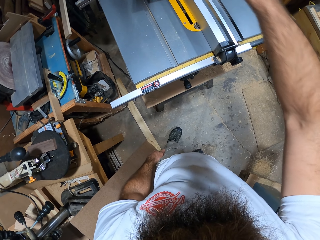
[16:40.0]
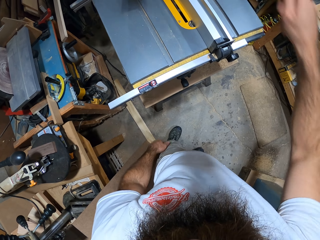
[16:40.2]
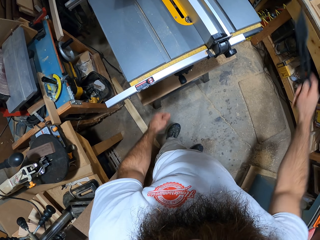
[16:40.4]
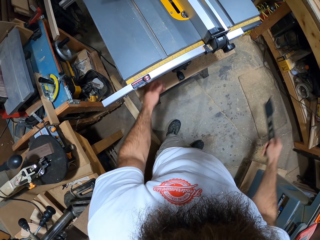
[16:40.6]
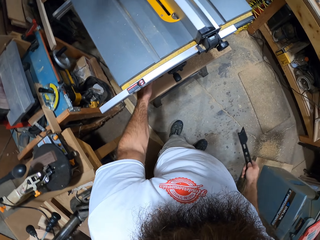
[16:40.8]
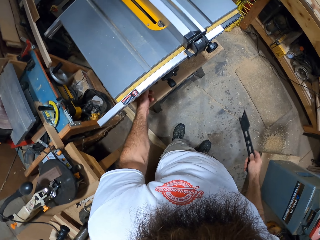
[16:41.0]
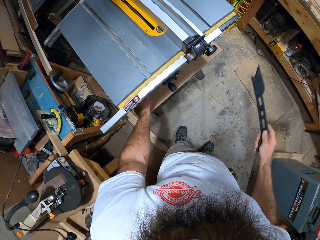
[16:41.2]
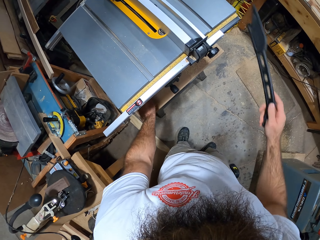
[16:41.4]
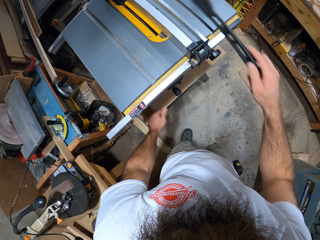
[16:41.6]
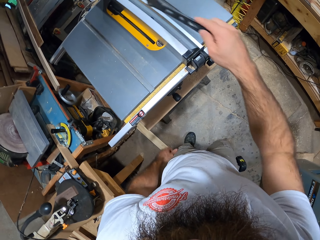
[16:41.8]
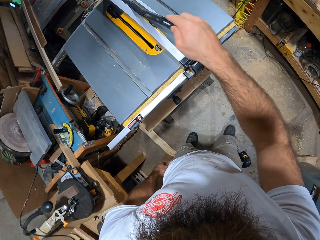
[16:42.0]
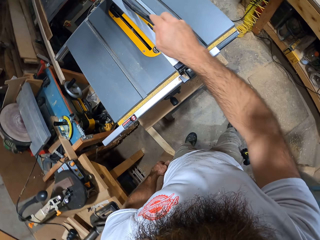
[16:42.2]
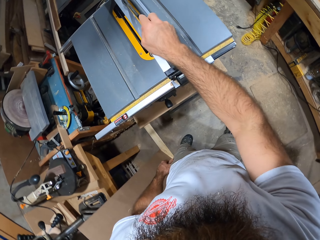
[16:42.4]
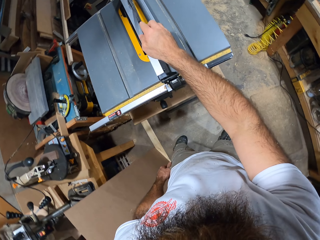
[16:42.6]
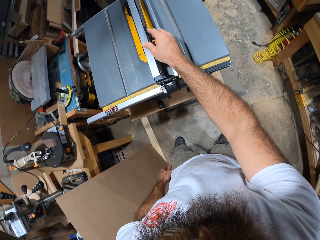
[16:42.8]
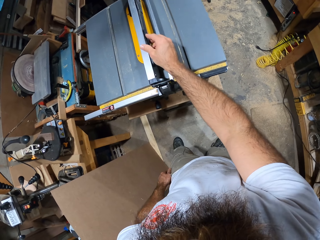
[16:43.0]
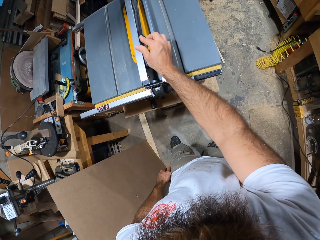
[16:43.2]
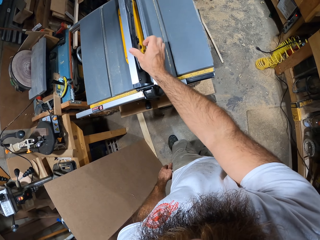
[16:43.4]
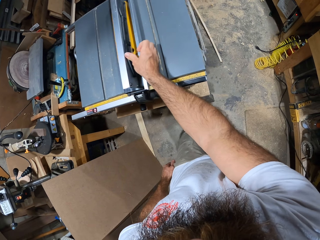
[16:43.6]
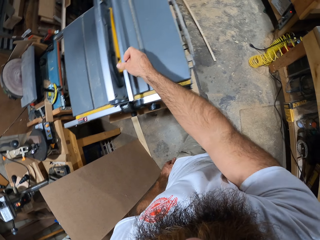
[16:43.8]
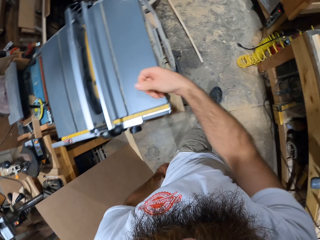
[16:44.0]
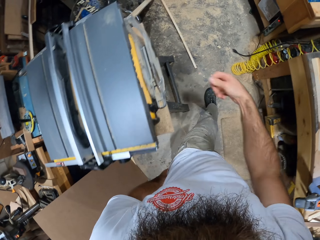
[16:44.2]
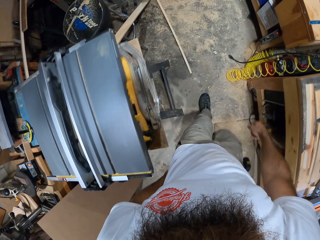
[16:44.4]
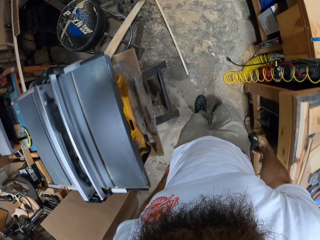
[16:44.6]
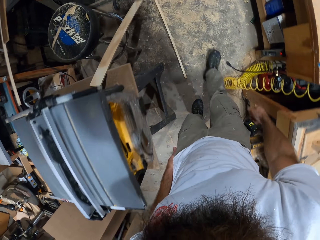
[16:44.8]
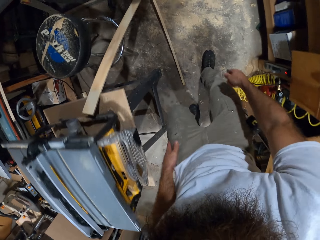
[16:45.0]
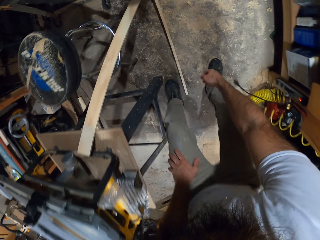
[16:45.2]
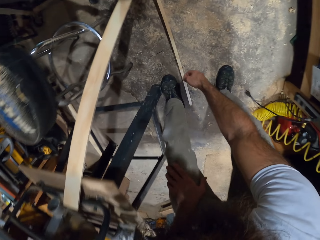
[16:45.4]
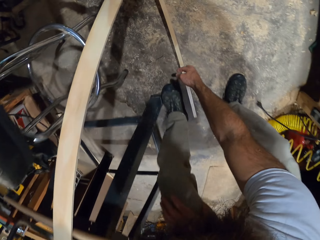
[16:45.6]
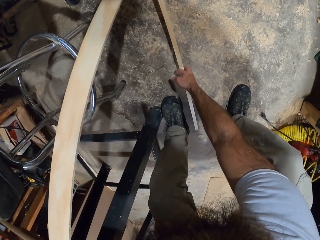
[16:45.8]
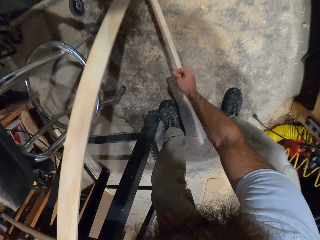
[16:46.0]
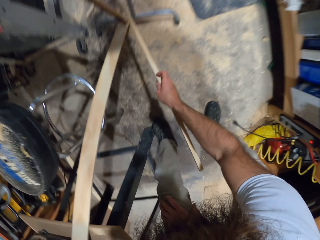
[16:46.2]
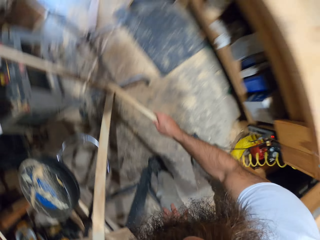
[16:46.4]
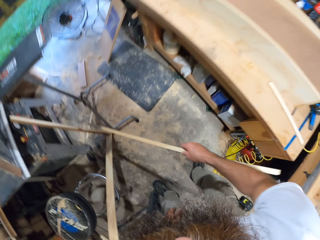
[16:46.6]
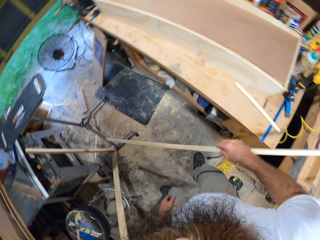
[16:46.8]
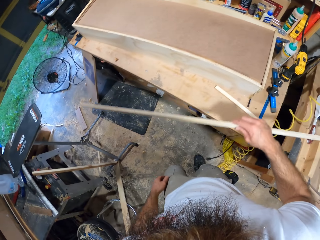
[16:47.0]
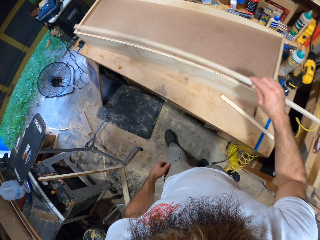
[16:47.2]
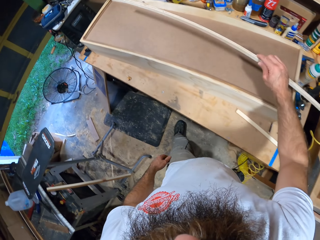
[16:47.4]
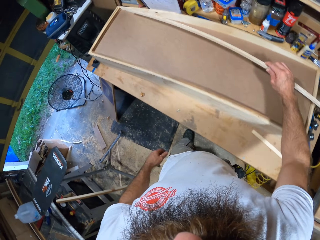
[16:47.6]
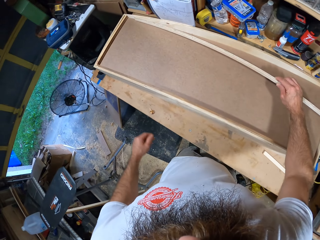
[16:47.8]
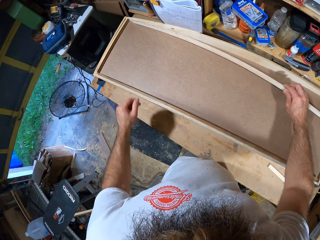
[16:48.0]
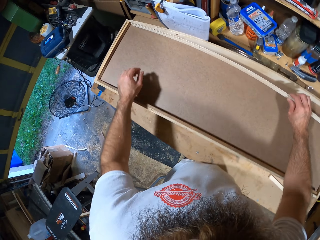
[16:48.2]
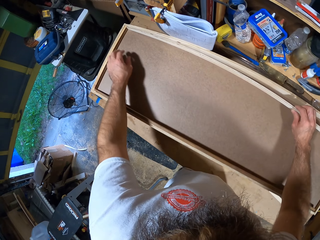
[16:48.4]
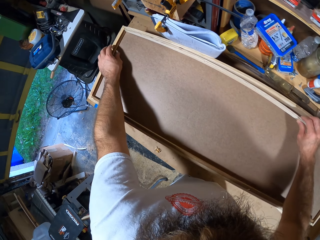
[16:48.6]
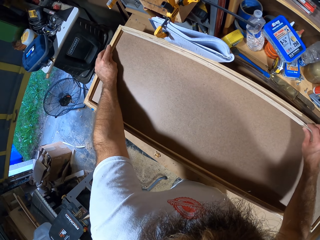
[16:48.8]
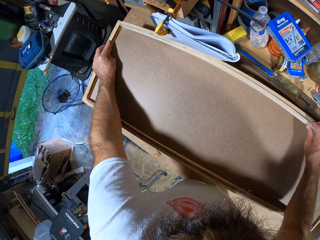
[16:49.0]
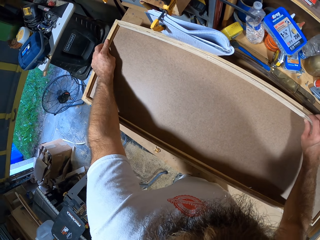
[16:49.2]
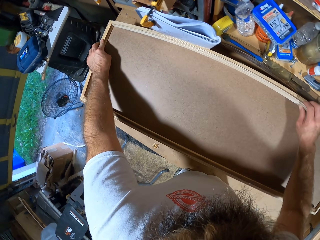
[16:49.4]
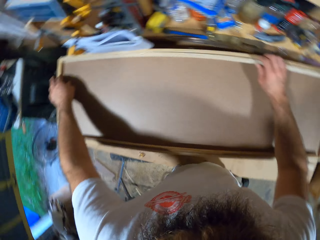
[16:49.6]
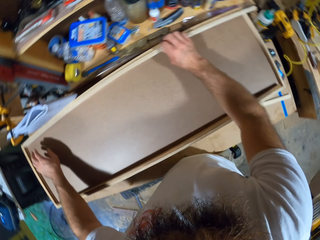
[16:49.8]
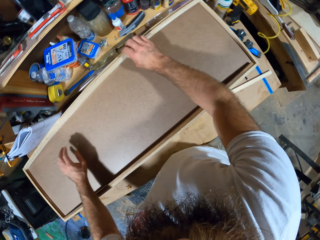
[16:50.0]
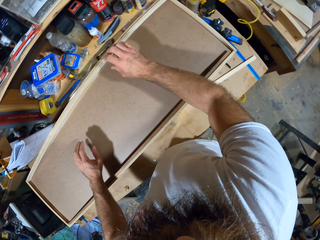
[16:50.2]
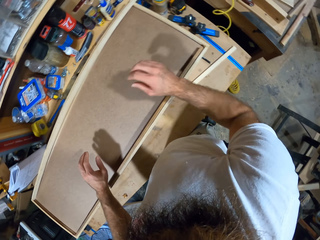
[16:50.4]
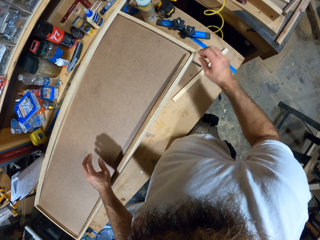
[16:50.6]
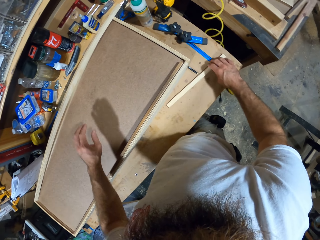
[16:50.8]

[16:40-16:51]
The camera wearer turns the knob in the table saw with his left hand. He puts the riving knife into the rip fence of the table saw with his right hand. He picks up a stick from the ground with his right hand. He puts the stick into the wooden box on the table with his right hand. He touches an edge of the wooden box with his left hand.

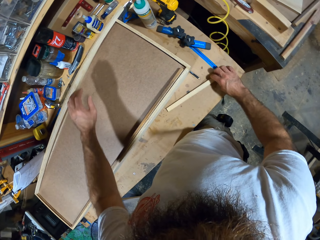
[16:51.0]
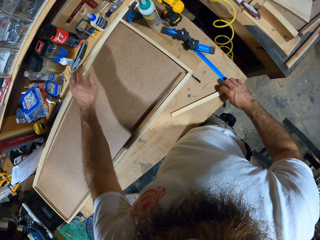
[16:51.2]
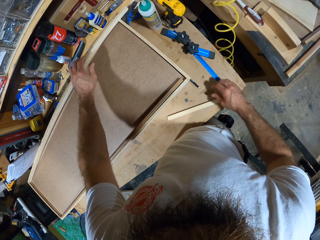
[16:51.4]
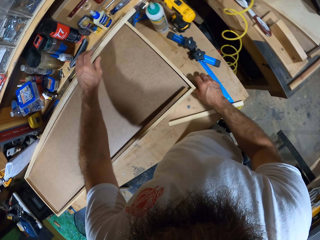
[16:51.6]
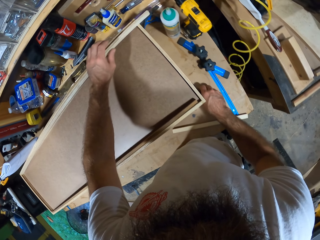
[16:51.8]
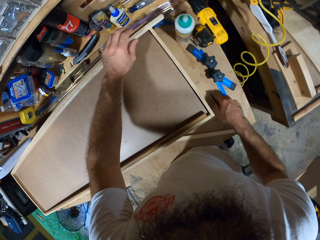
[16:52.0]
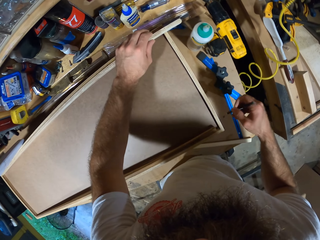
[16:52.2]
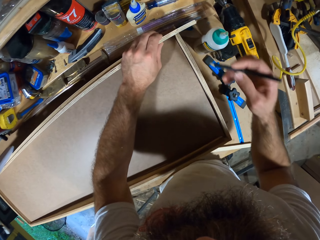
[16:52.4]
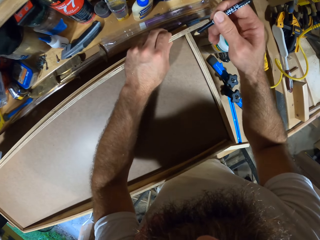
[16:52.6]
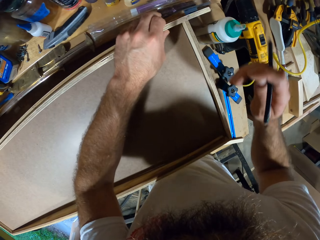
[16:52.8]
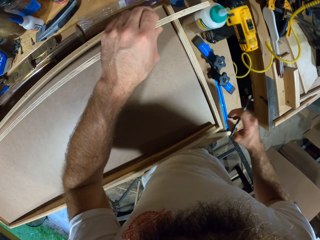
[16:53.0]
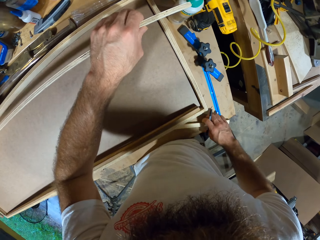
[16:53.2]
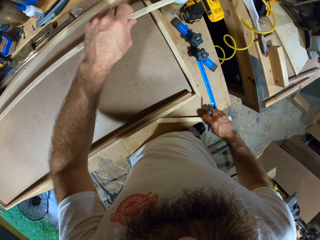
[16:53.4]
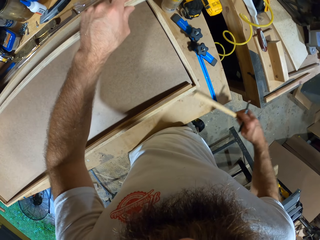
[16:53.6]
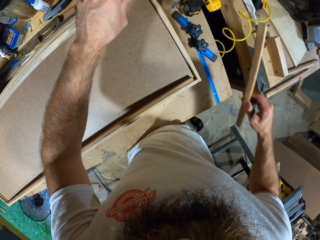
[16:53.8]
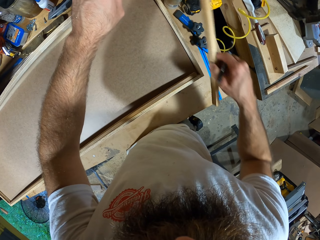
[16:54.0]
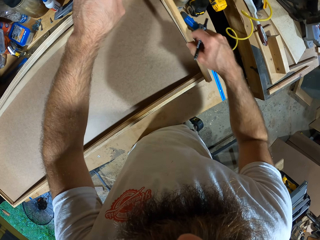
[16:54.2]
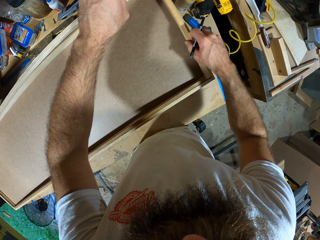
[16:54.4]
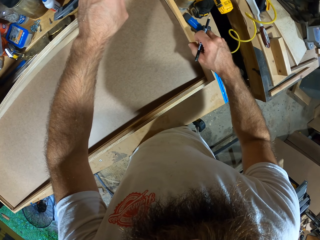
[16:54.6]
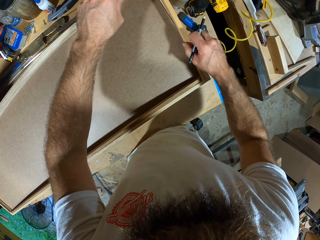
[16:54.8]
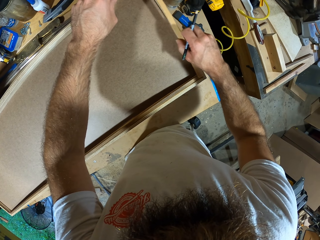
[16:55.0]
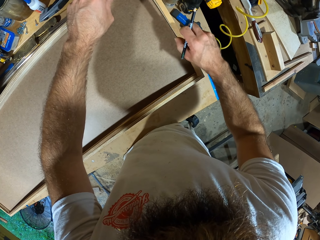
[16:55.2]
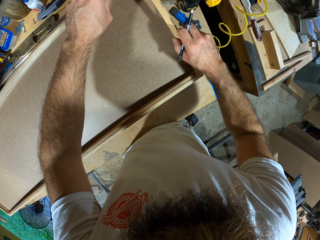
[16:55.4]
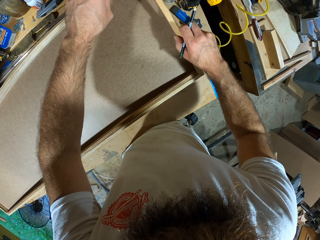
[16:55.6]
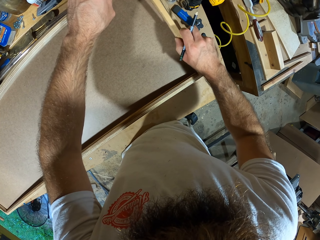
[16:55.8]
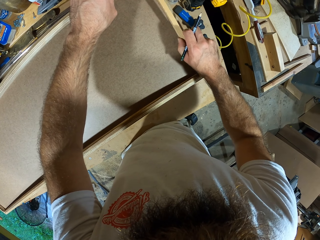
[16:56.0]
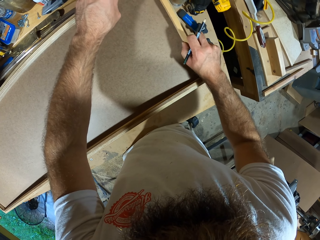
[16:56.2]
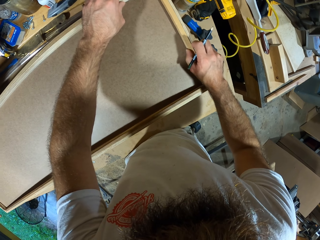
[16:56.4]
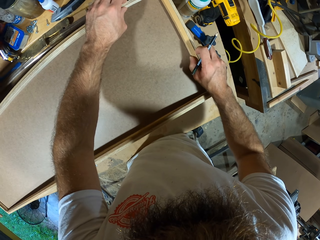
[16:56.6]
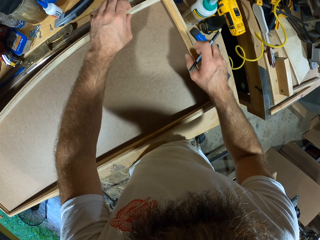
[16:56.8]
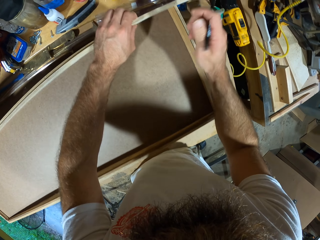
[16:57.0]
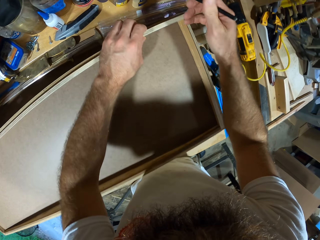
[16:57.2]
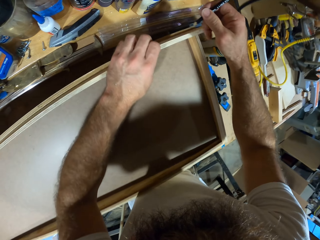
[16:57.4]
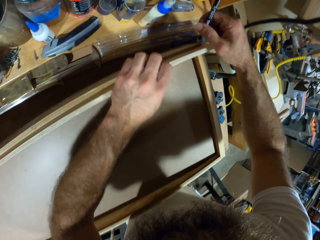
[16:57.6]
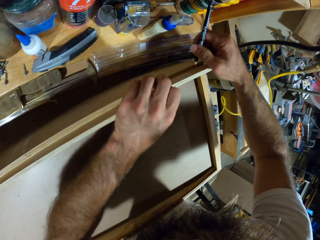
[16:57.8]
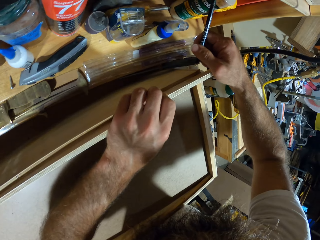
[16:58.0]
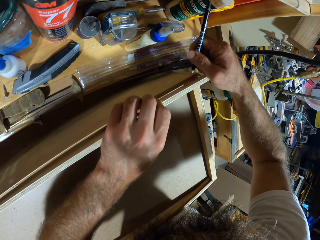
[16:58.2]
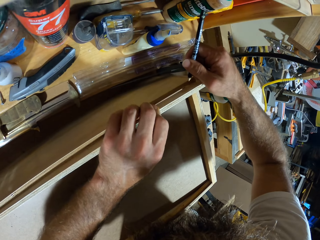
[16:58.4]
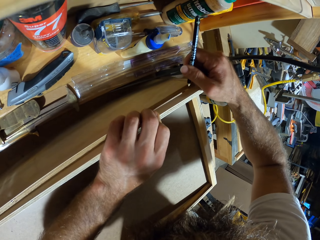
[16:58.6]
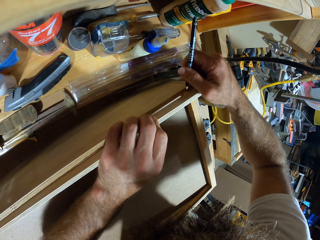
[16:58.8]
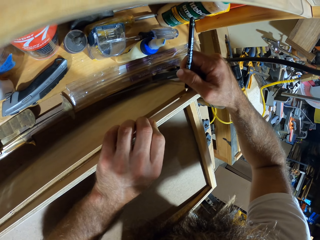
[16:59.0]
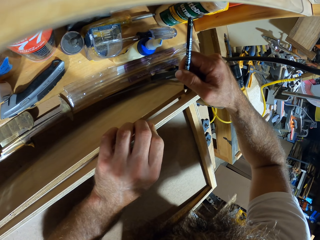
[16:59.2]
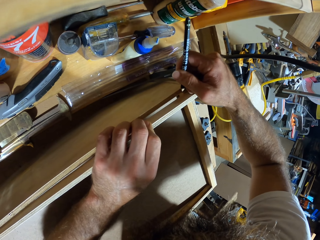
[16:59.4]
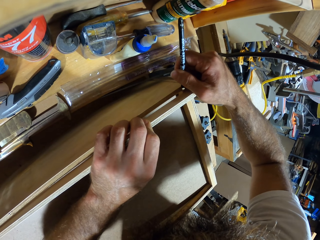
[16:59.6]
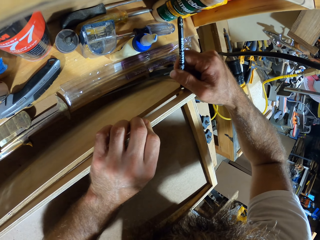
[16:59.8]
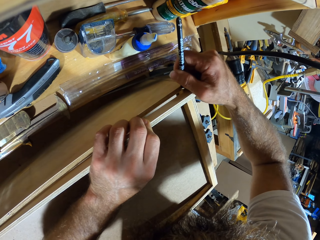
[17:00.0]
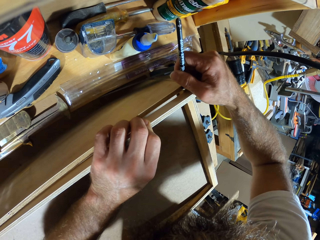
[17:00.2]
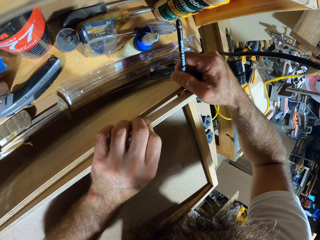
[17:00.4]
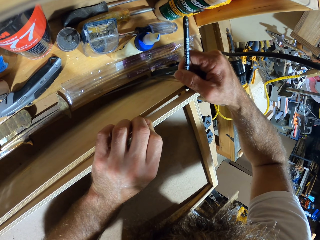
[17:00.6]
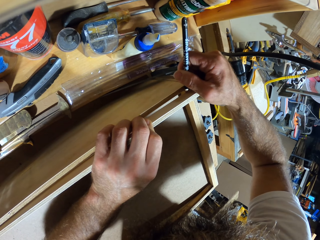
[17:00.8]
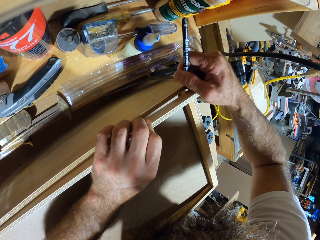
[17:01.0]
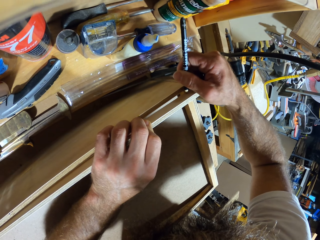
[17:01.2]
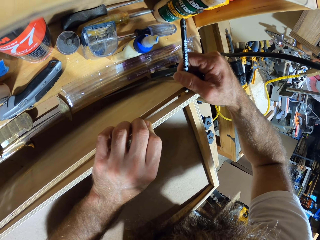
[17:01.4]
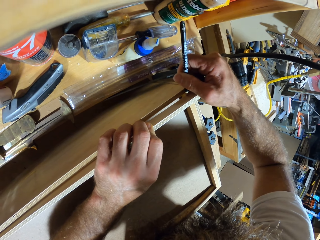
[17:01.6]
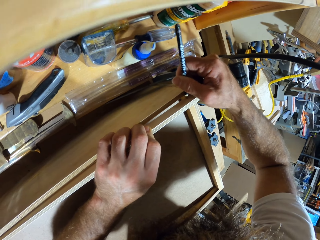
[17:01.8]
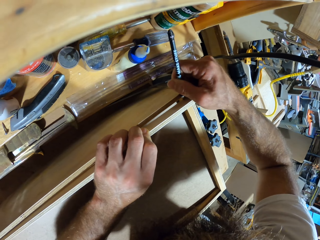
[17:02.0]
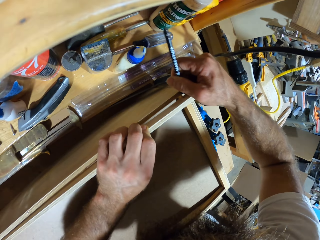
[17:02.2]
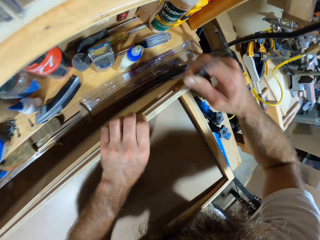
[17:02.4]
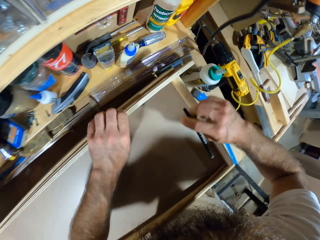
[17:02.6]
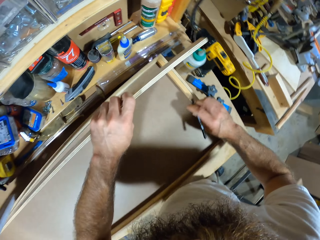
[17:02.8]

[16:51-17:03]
The camera wearer touches the stick on the table with his right hand. He picks up the pencil on the table with his right hand. He adjusts the stick in the wooden box with his left hand. He takes the stick on the table with his right hand. He places the stick in the wooden box with his right hand. He marks the stick with the pencil in his right hand.
